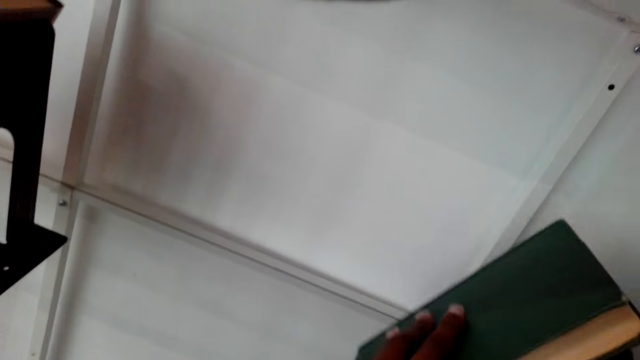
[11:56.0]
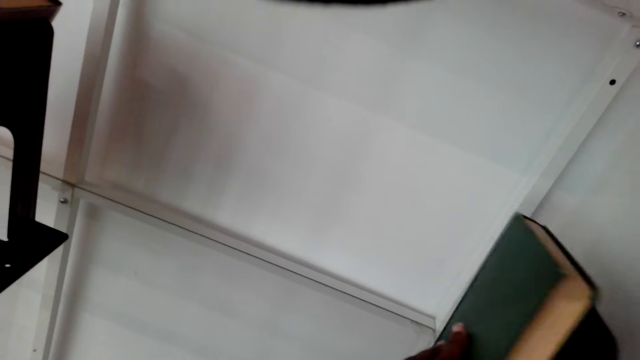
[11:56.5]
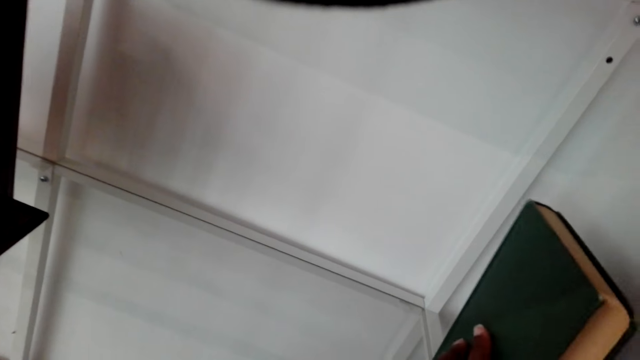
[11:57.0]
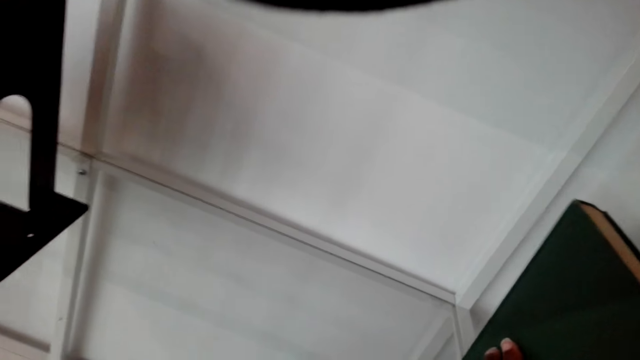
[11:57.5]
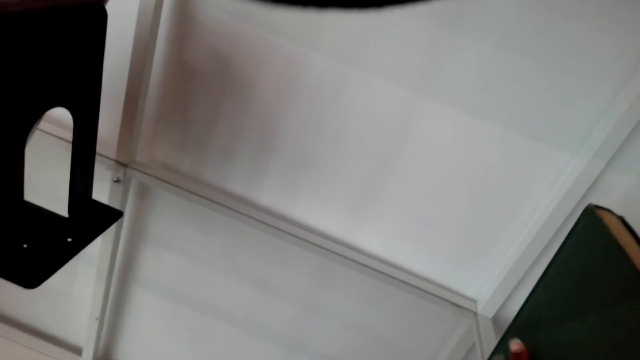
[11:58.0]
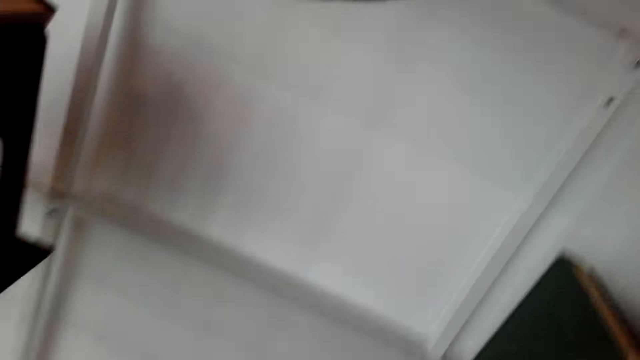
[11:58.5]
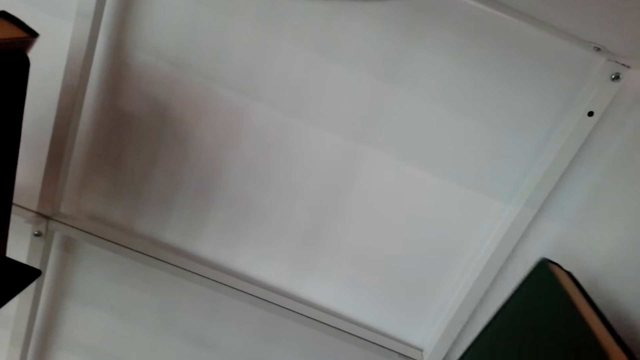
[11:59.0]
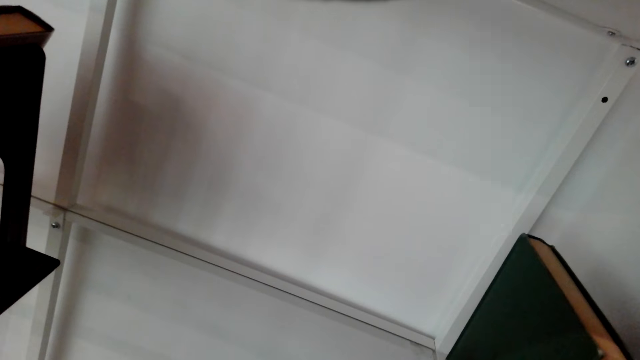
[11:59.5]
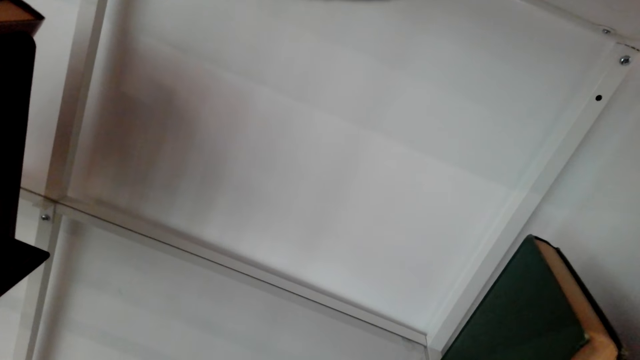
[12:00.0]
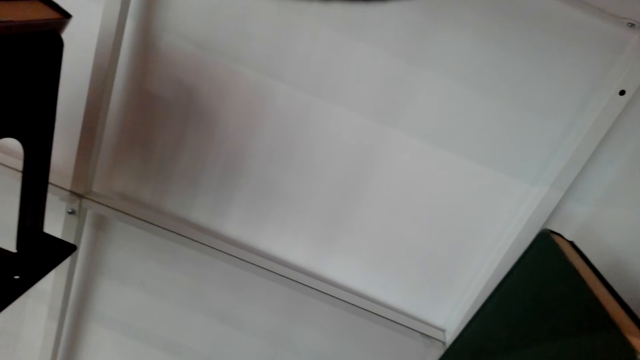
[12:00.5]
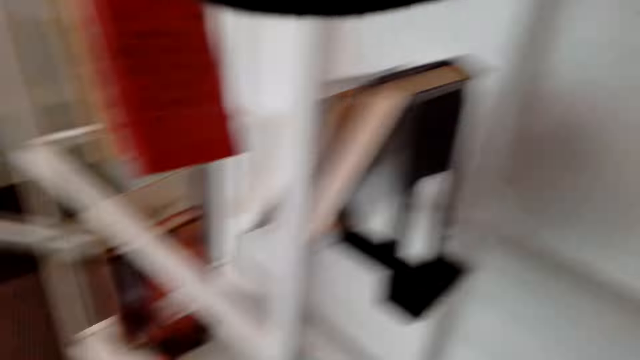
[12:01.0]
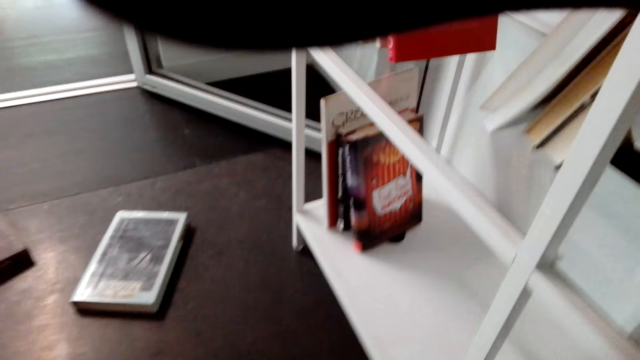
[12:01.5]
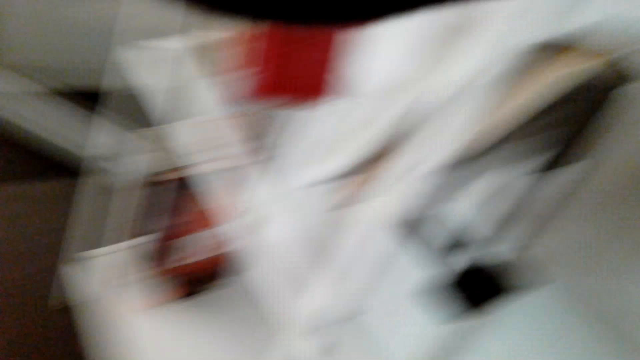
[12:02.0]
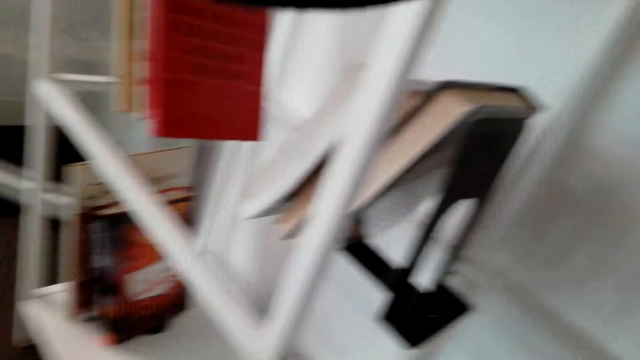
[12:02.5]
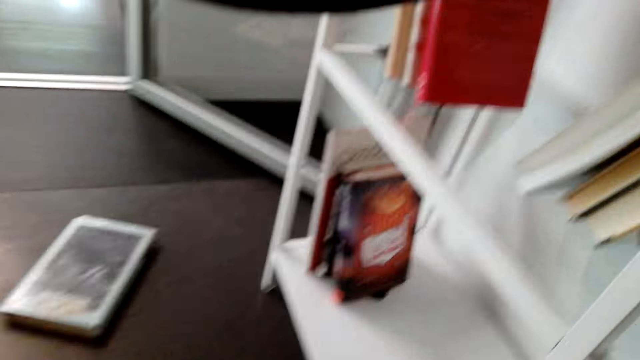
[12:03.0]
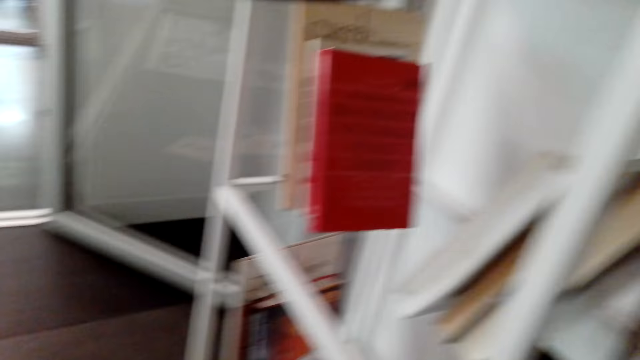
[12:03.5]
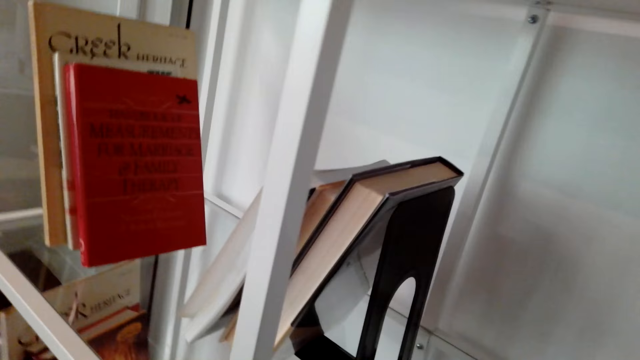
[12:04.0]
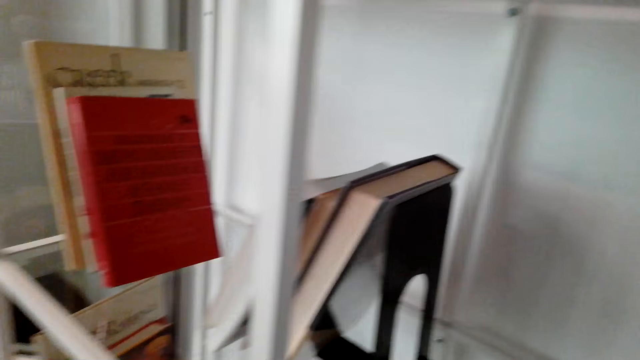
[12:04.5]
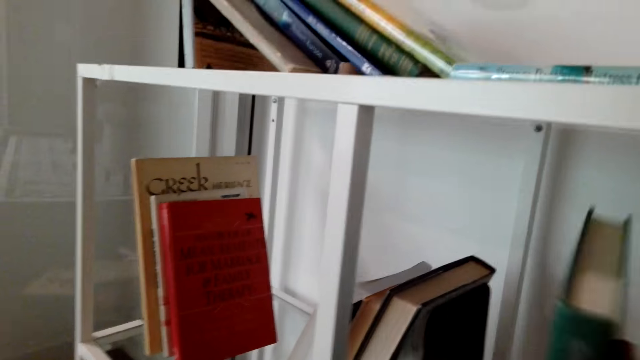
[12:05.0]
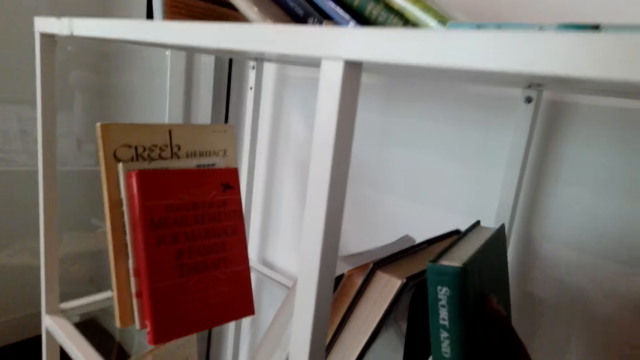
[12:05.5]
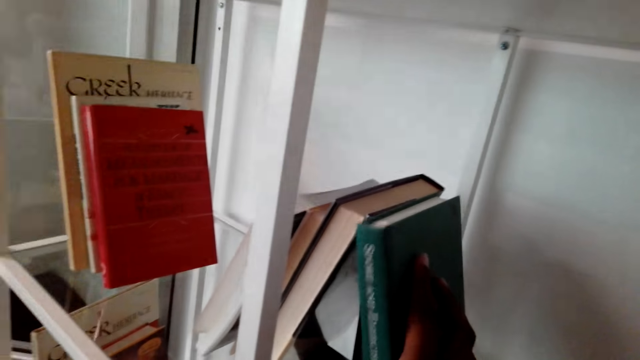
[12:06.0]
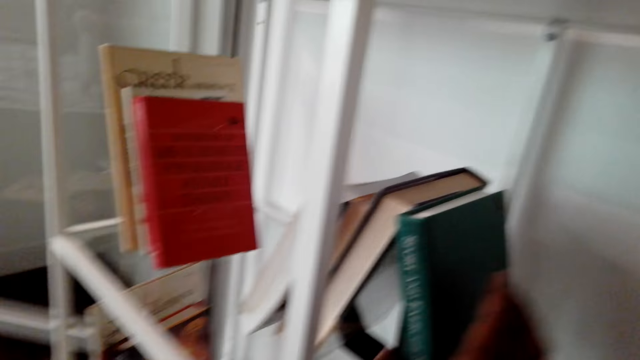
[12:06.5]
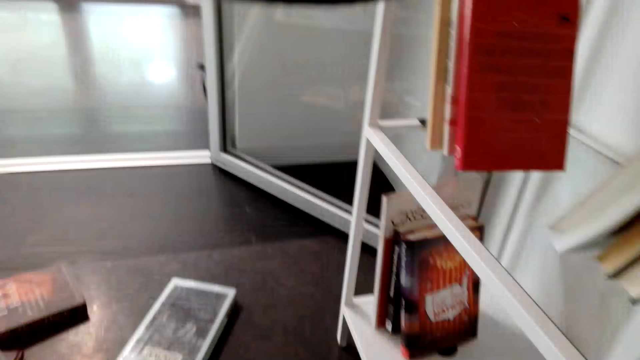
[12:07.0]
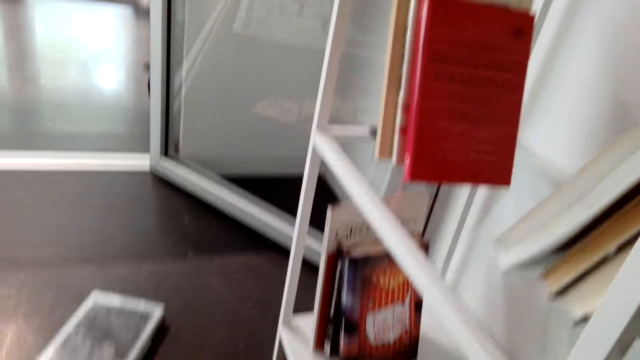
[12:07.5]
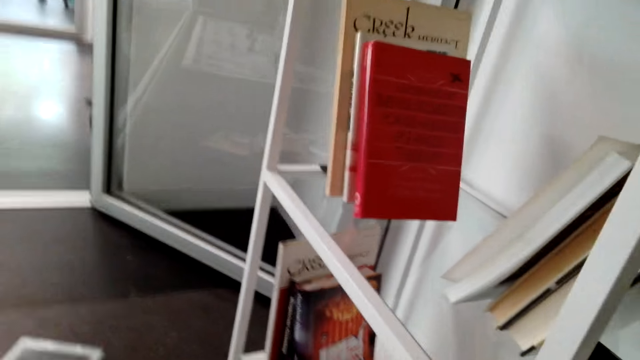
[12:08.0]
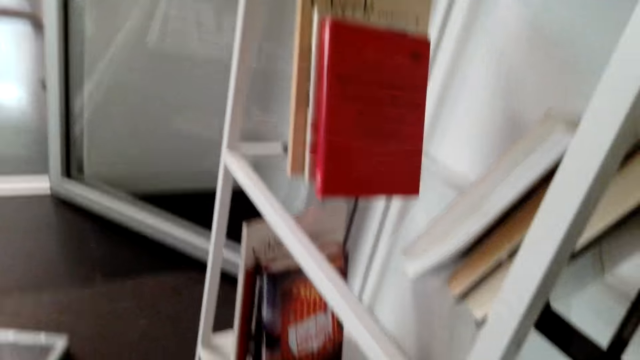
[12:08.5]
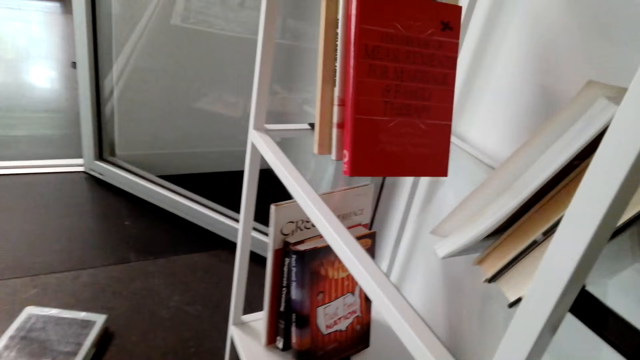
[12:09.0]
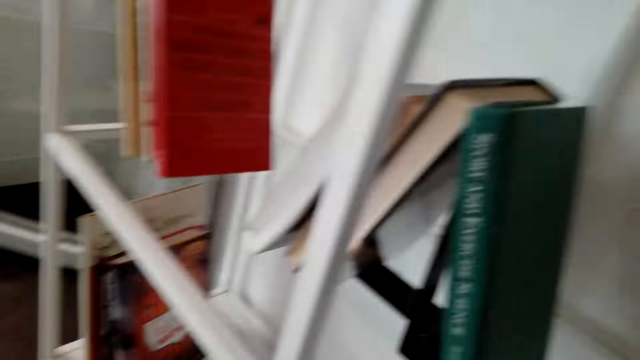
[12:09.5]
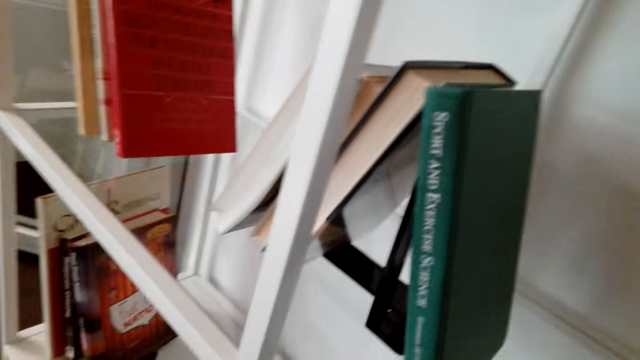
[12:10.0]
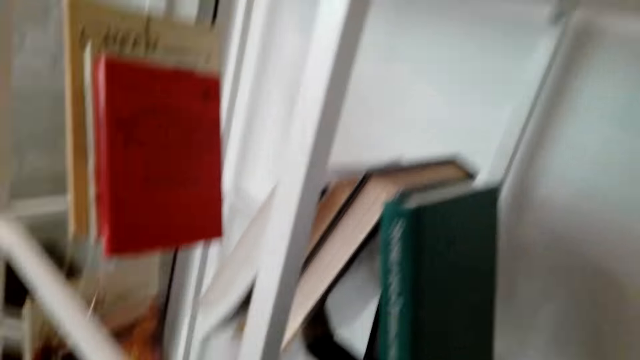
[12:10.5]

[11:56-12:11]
The camera wearer puts a book against the book stand. They put a book against the book stand again.

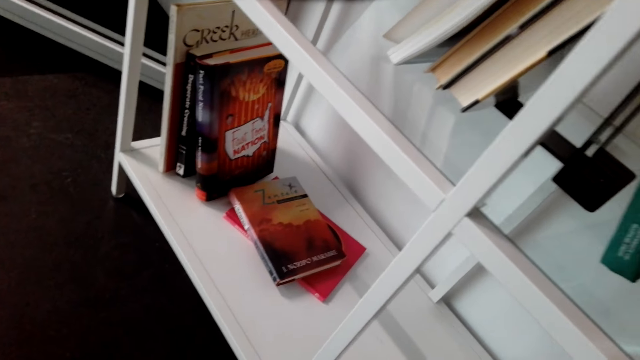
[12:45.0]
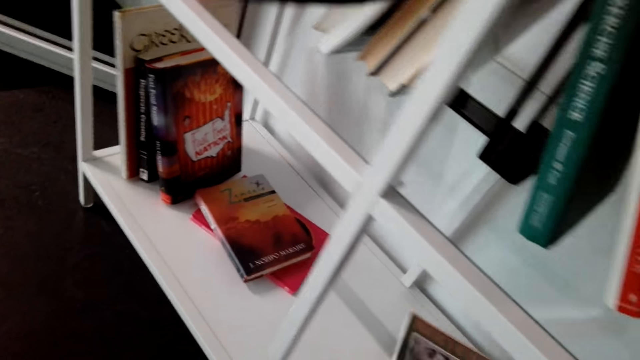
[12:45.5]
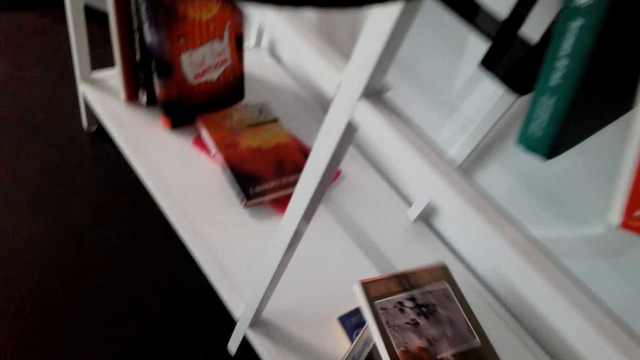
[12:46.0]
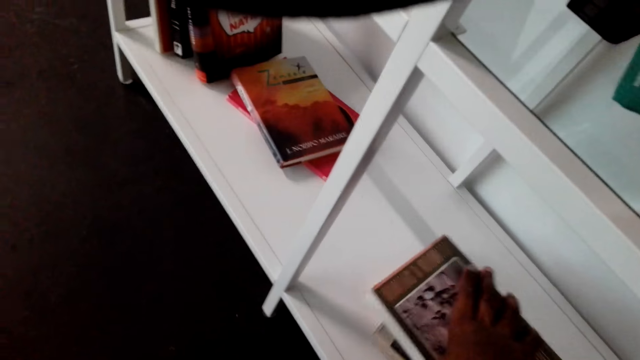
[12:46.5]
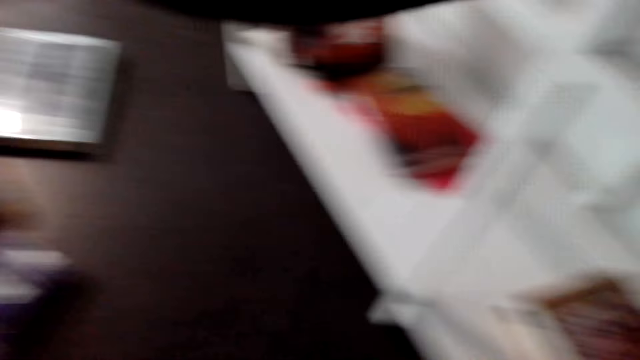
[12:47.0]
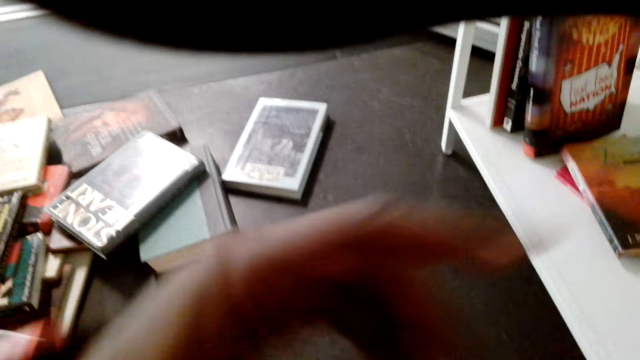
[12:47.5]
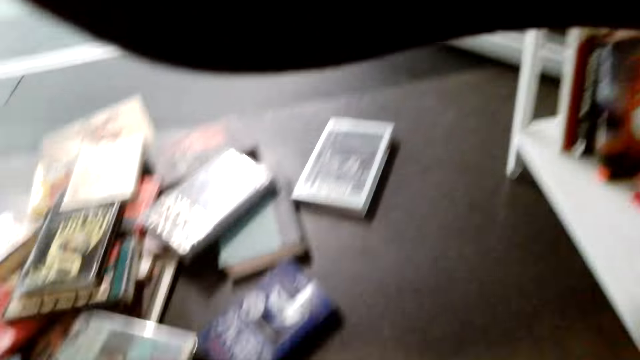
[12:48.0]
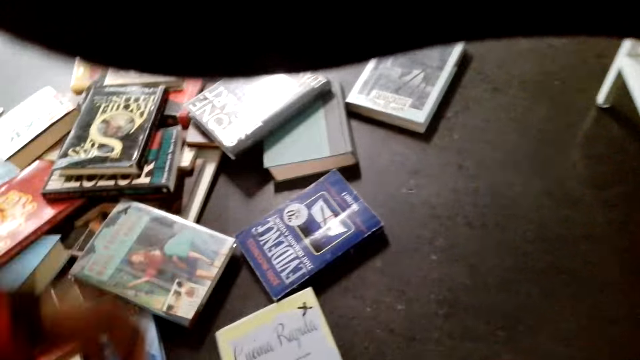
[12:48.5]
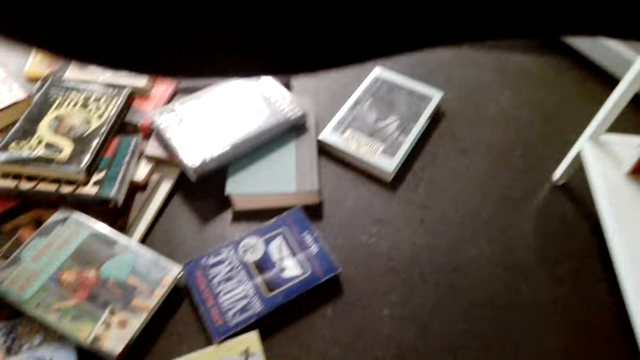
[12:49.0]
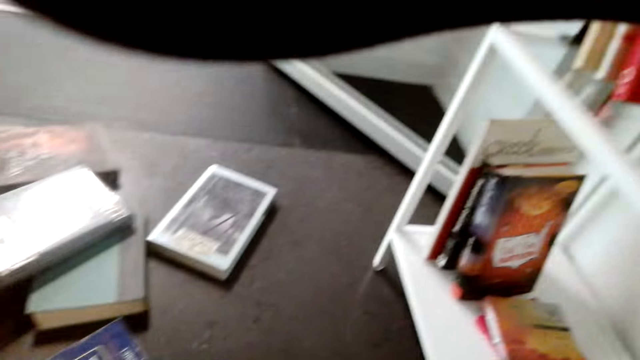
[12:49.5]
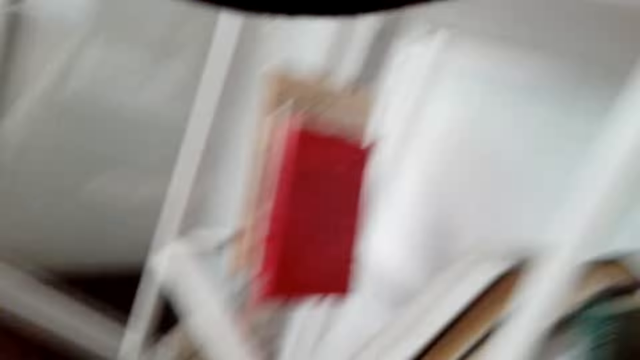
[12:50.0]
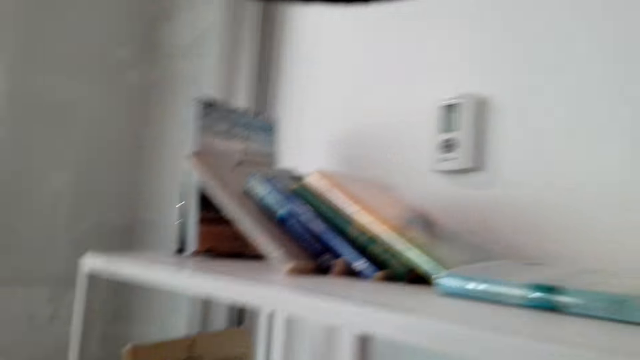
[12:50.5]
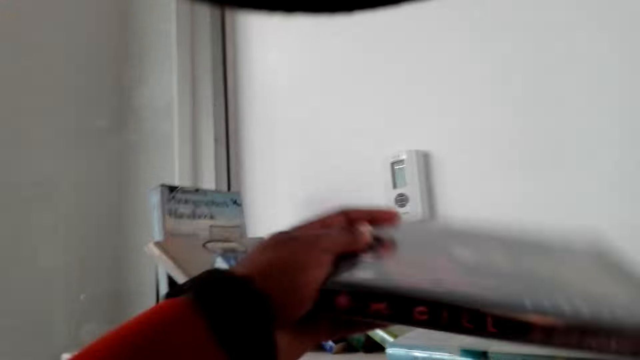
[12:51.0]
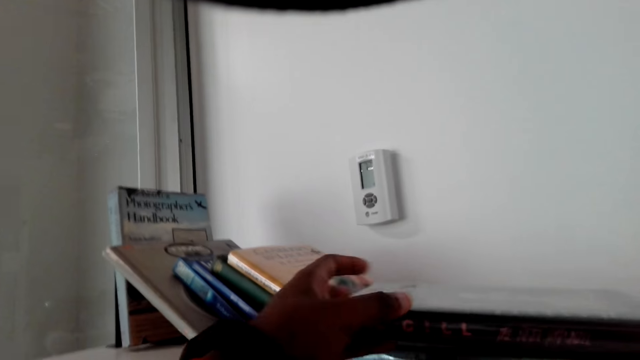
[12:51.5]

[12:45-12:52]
The camera wearer puts a book on the shelf.
